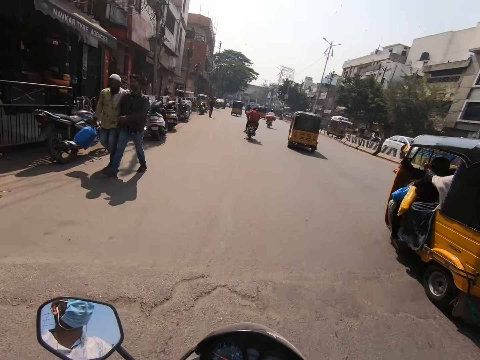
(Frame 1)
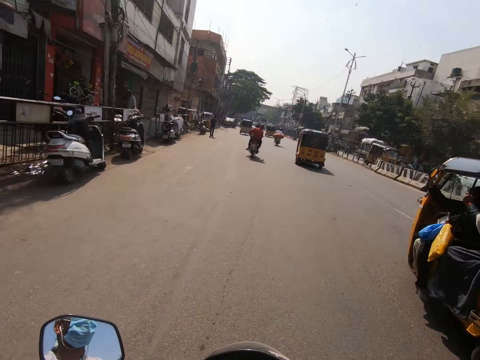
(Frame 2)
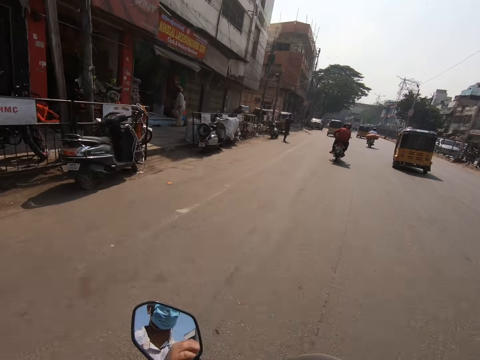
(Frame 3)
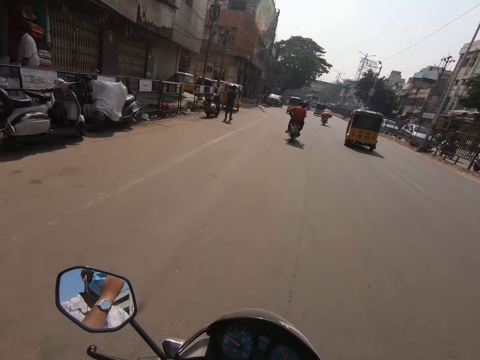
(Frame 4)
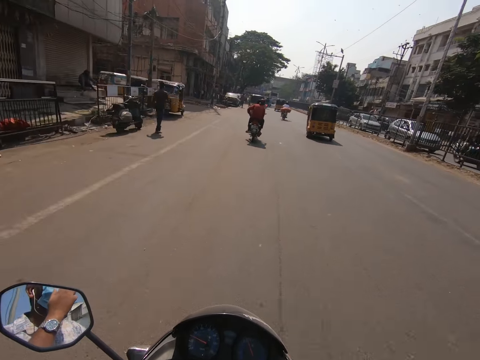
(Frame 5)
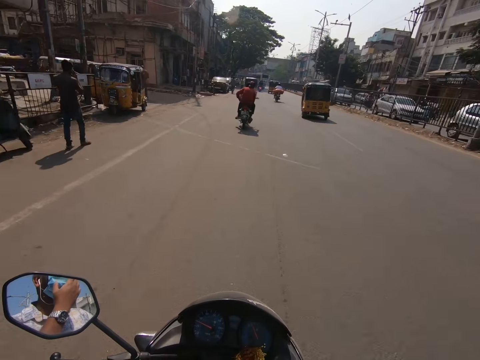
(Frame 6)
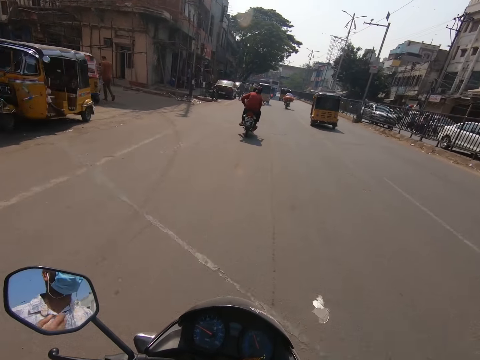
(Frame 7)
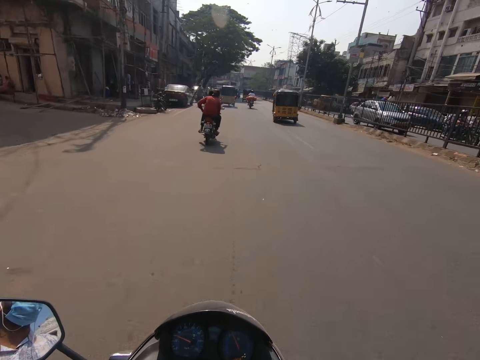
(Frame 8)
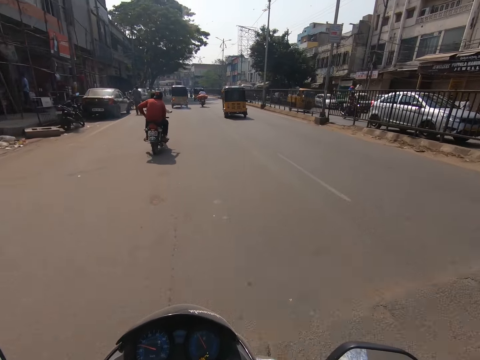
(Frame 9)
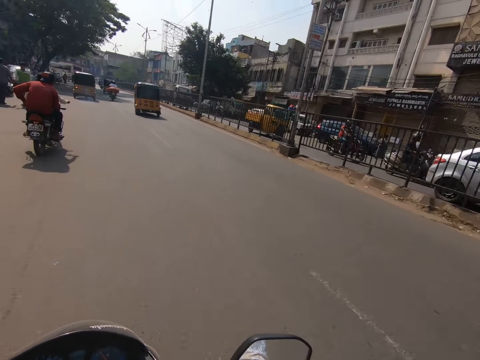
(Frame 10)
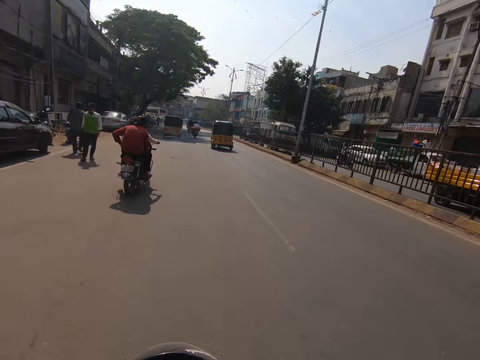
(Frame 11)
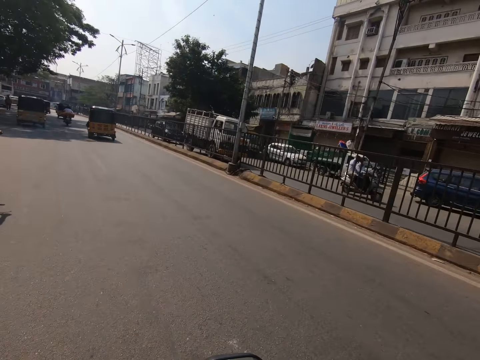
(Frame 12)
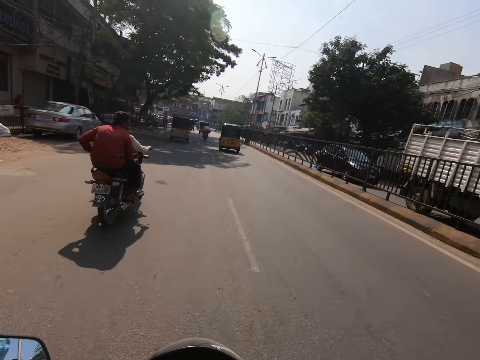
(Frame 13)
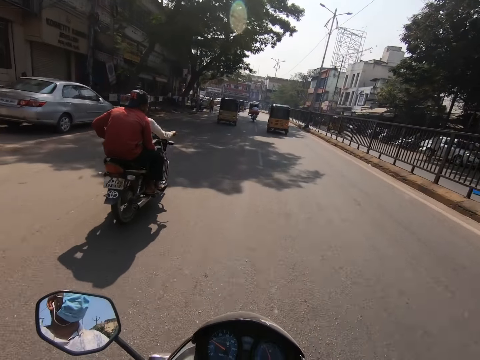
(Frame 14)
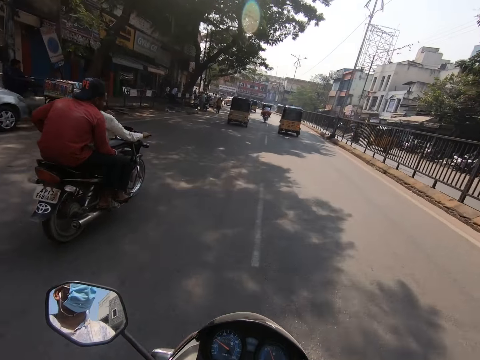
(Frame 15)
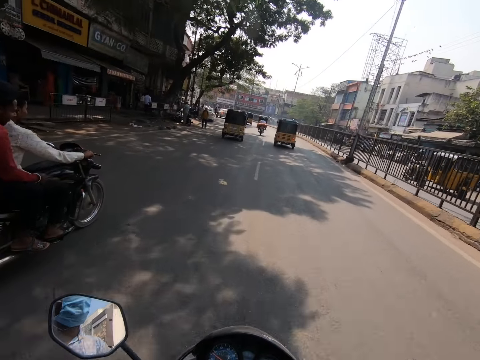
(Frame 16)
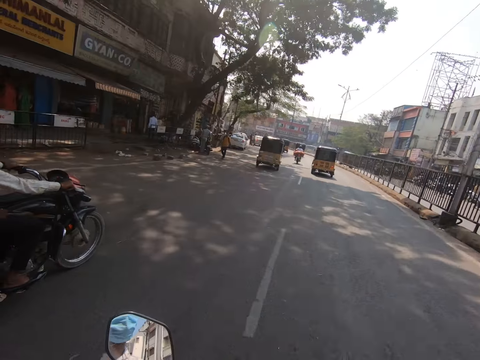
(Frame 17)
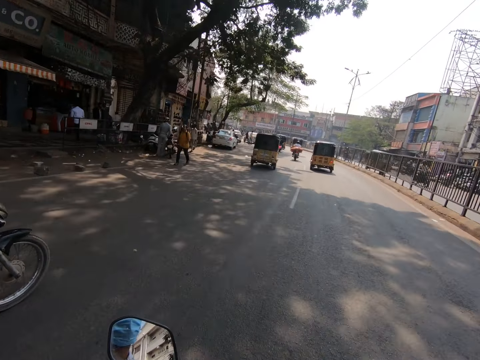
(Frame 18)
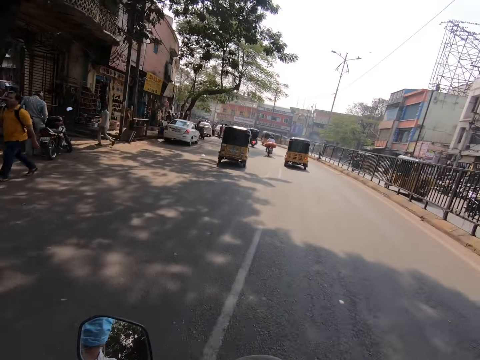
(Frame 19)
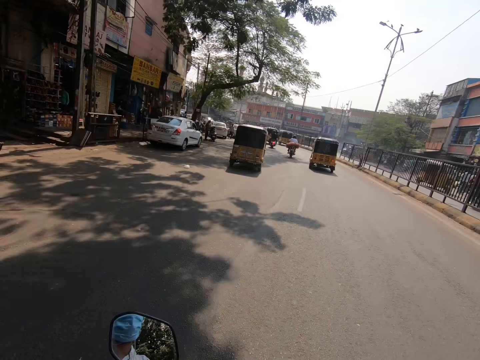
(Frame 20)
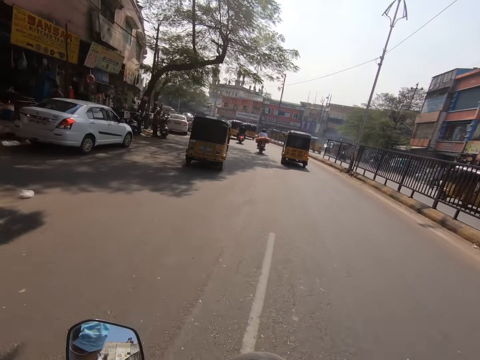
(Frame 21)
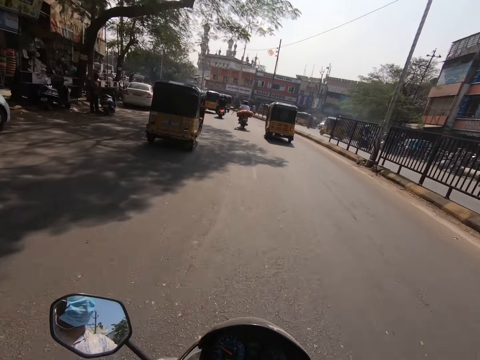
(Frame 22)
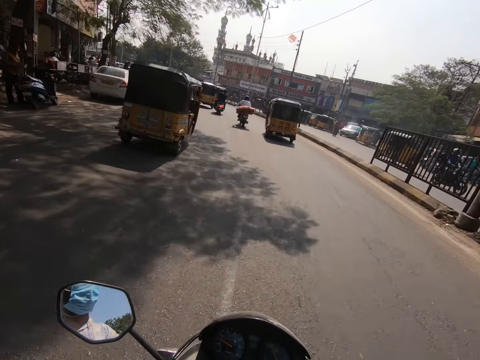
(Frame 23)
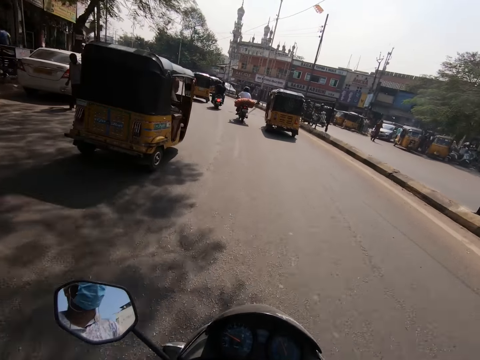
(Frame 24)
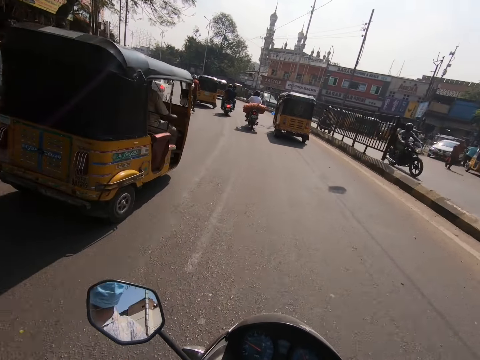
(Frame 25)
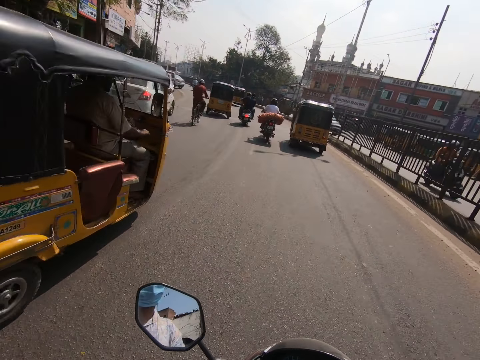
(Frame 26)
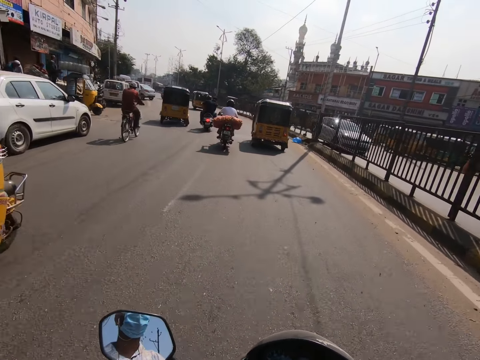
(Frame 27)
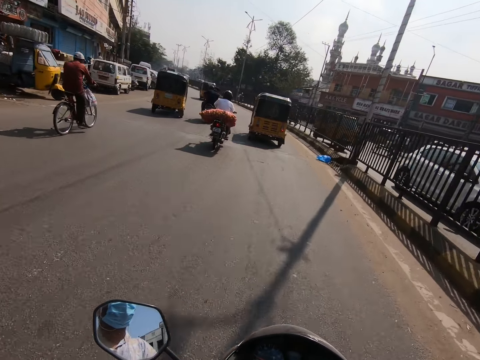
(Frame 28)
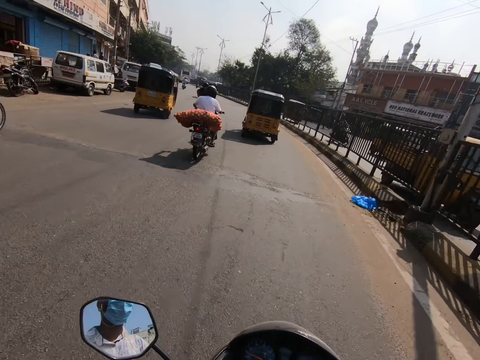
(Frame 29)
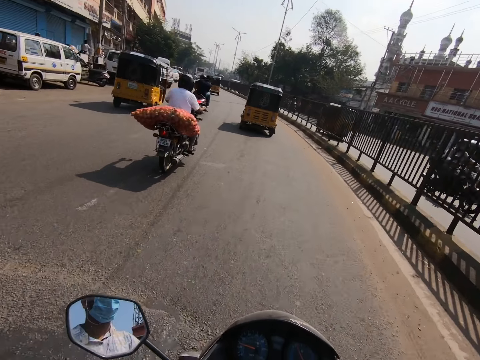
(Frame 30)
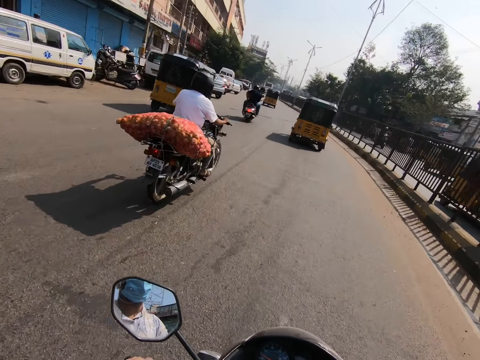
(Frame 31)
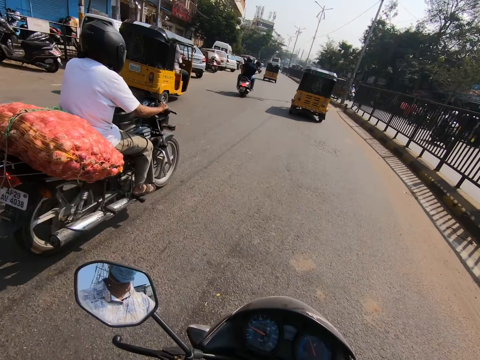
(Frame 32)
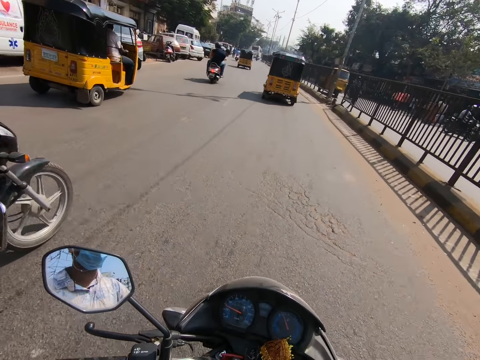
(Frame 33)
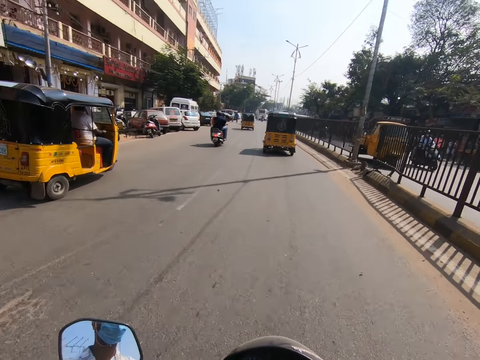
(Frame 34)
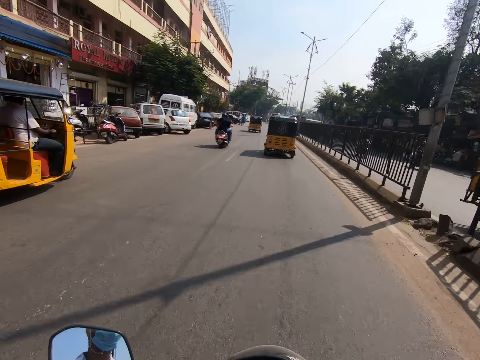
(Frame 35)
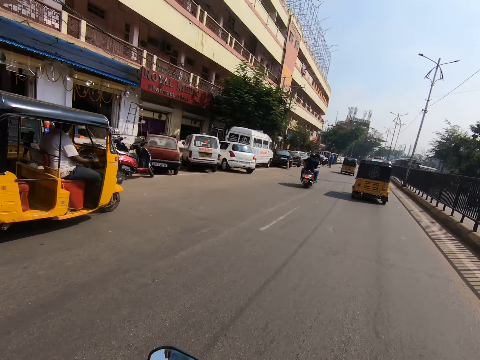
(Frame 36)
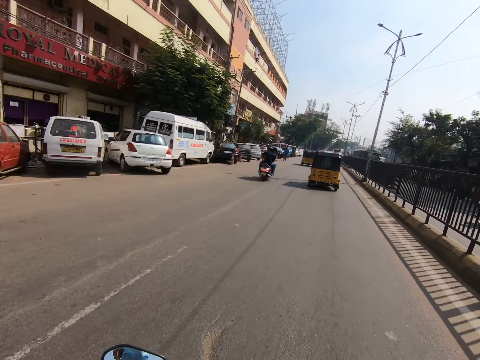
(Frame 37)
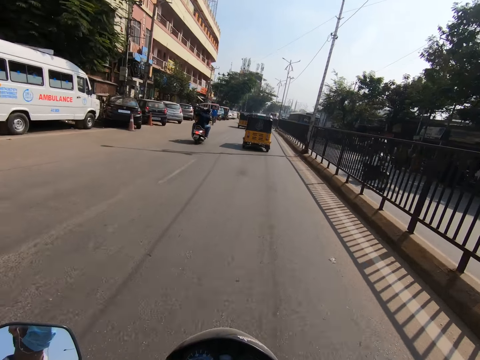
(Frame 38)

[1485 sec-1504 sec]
The camera wearer rides past a tricycle on the road. A man rides a bike on the road with a bag of potatoes on the bike.

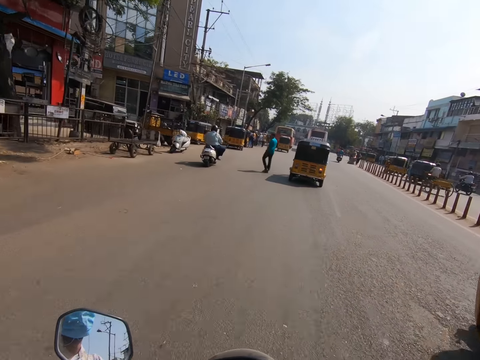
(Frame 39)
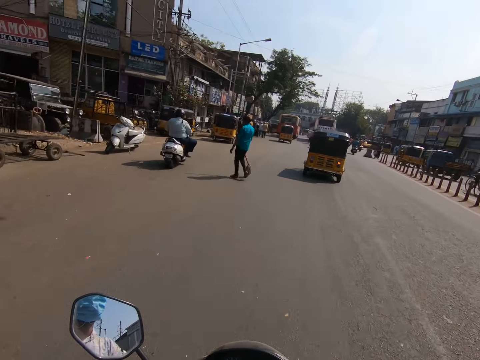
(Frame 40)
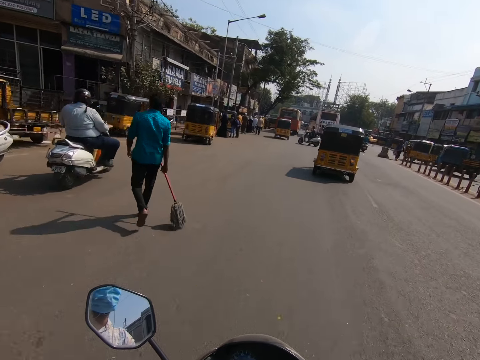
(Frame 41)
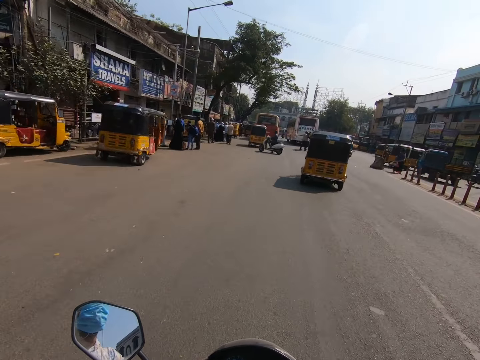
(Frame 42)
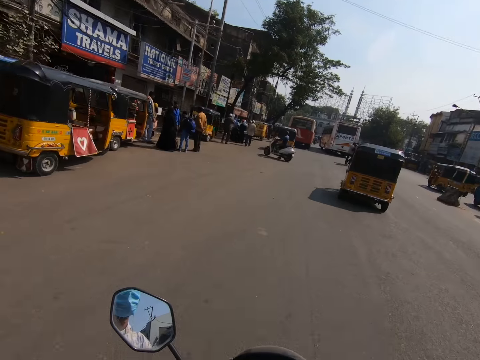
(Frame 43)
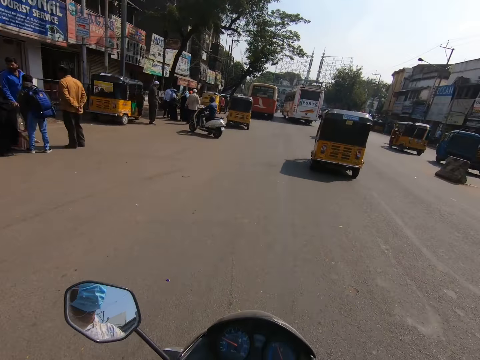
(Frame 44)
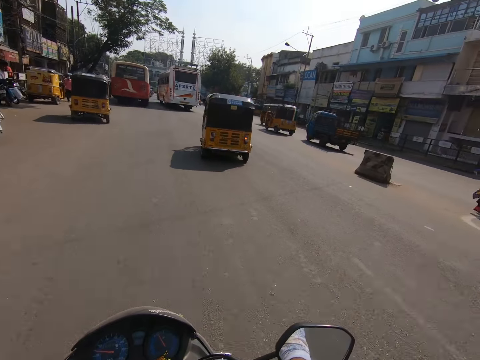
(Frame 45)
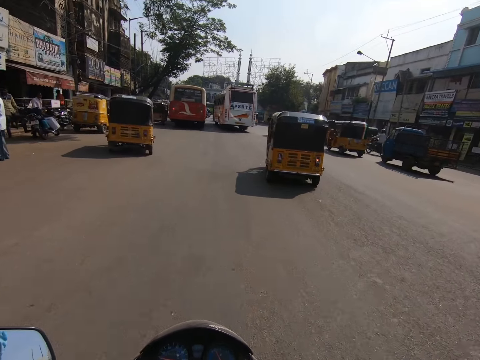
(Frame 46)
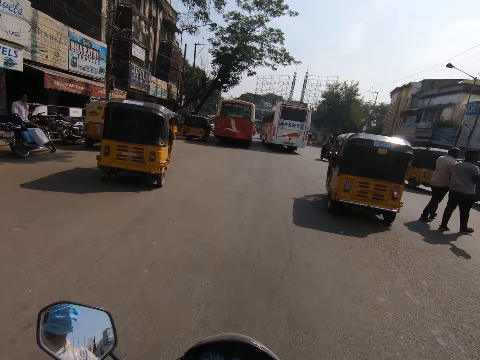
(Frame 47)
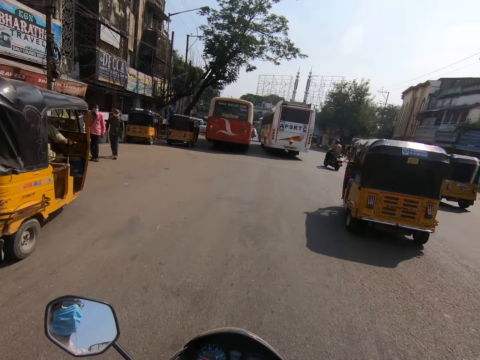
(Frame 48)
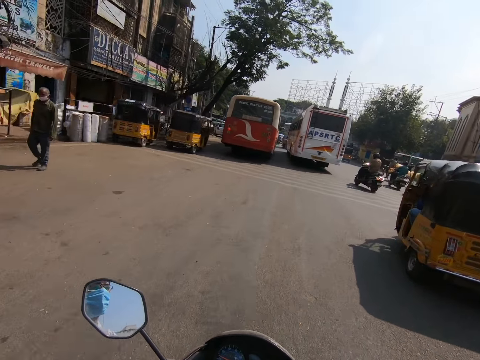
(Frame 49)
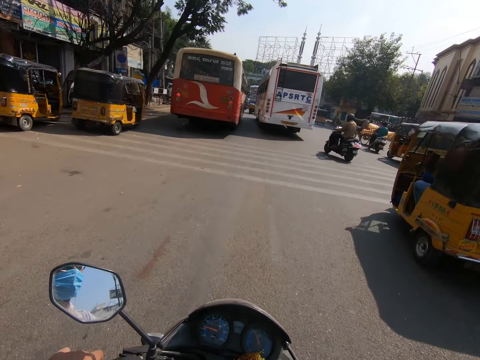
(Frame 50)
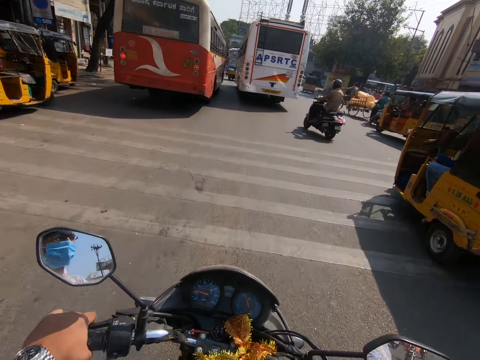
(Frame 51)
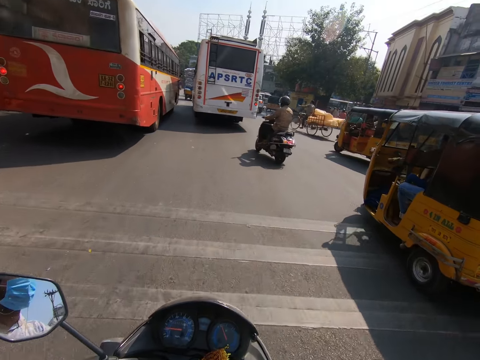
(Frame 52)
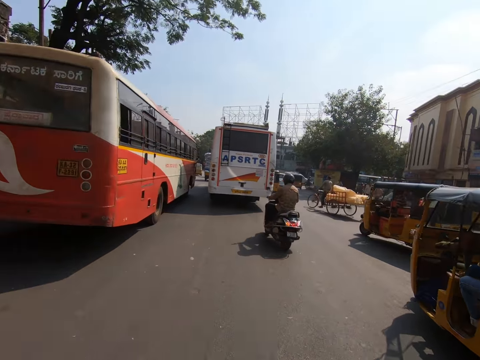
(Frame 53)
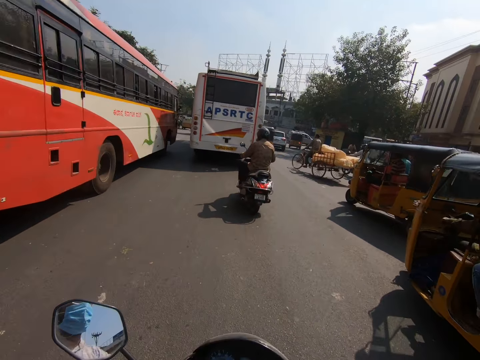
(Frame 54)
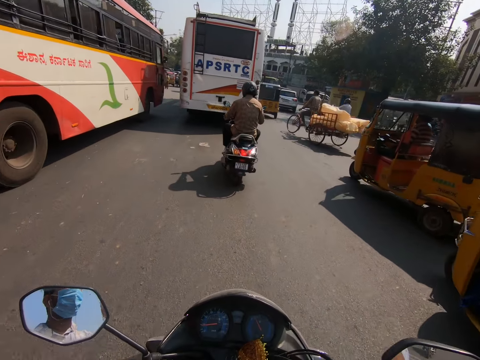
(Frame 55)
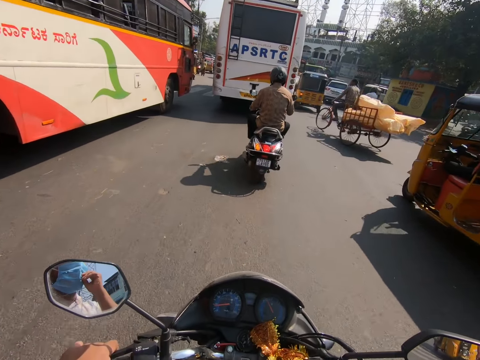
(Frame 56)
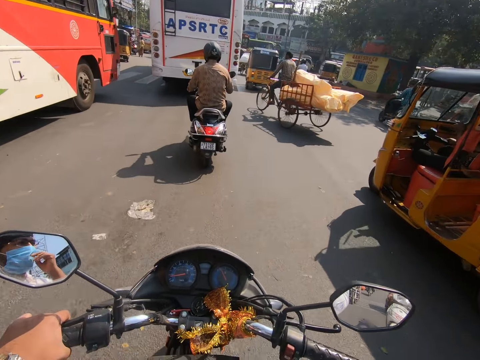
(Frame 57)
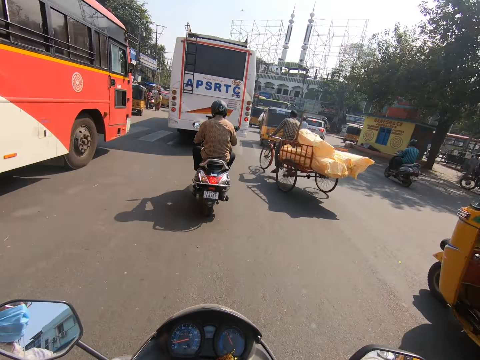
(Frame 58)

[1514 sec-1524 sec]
The camera wearer rides past a tricycle on the road. A man crosses the road with a mopping stick in his right hand. The camera wearer rides past a tricycle. They pull a mask.
